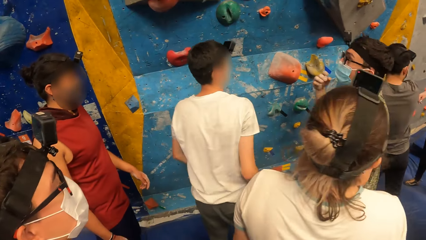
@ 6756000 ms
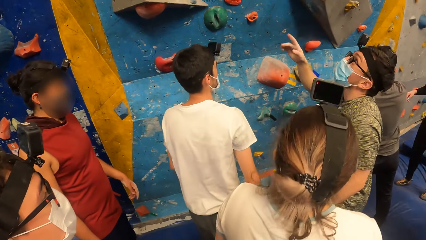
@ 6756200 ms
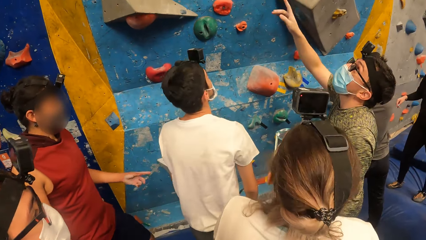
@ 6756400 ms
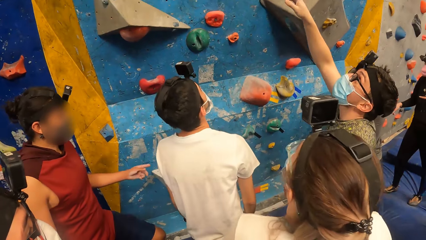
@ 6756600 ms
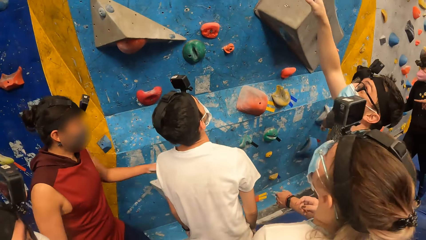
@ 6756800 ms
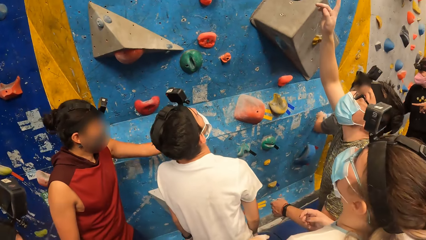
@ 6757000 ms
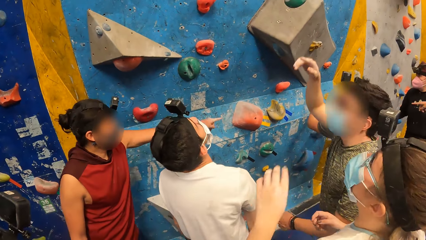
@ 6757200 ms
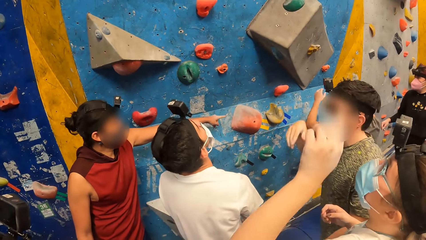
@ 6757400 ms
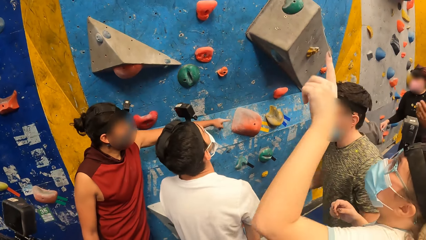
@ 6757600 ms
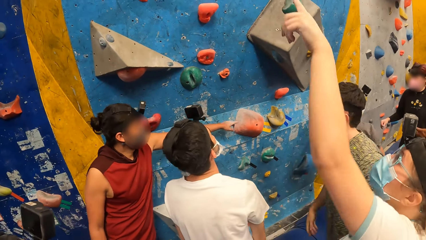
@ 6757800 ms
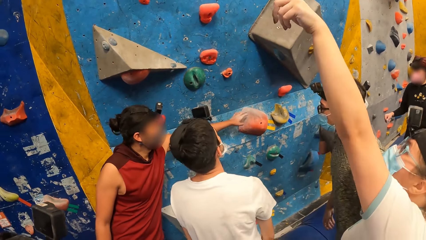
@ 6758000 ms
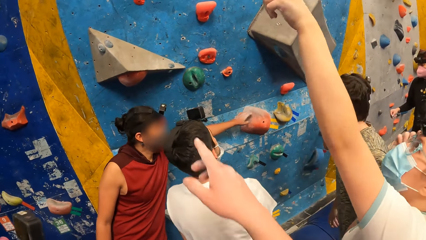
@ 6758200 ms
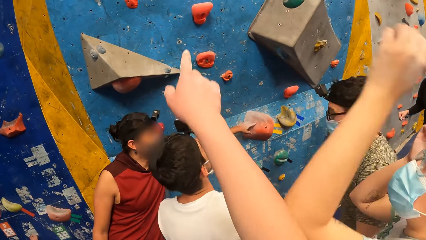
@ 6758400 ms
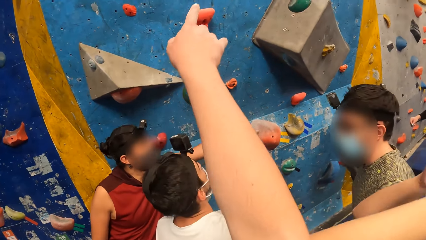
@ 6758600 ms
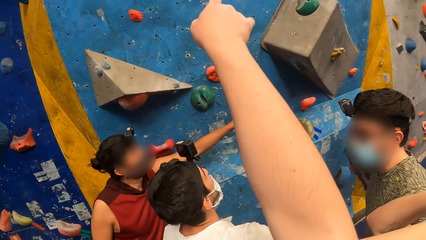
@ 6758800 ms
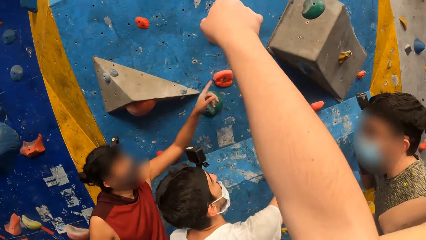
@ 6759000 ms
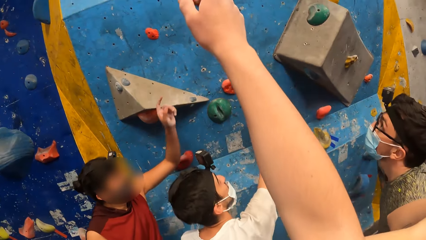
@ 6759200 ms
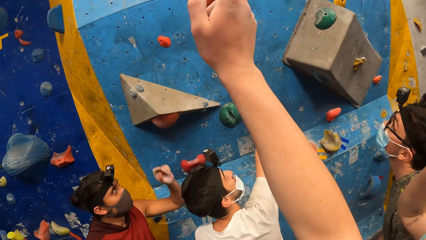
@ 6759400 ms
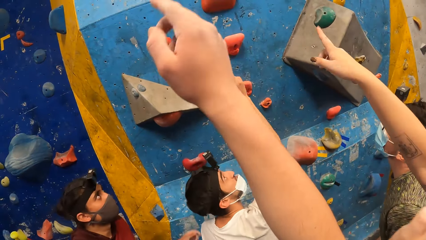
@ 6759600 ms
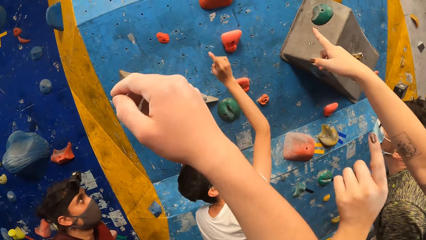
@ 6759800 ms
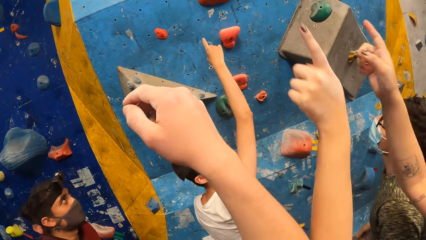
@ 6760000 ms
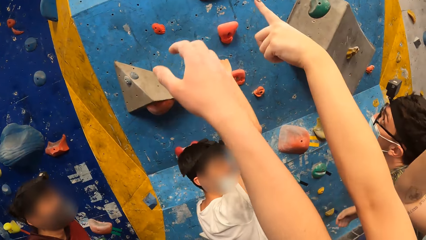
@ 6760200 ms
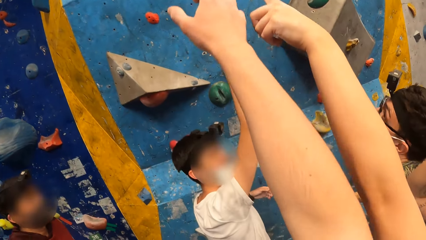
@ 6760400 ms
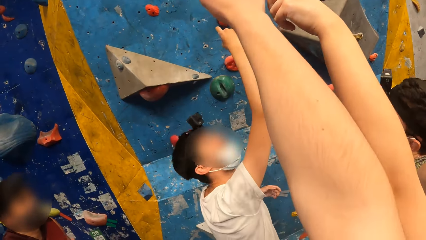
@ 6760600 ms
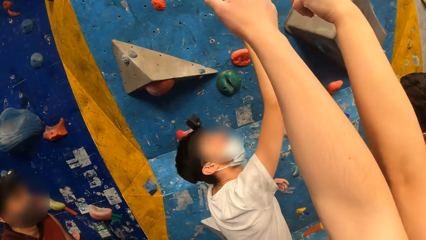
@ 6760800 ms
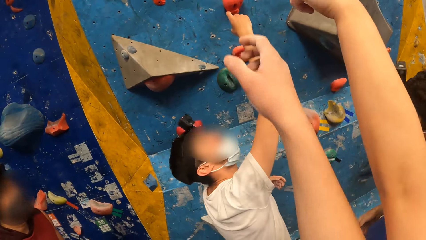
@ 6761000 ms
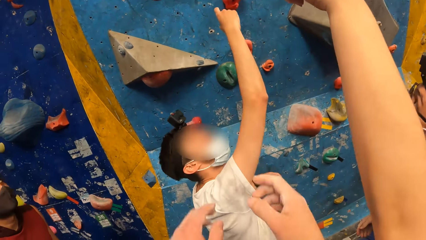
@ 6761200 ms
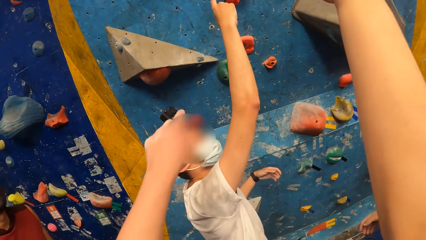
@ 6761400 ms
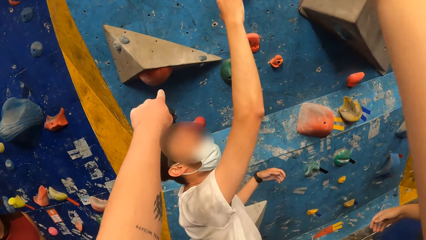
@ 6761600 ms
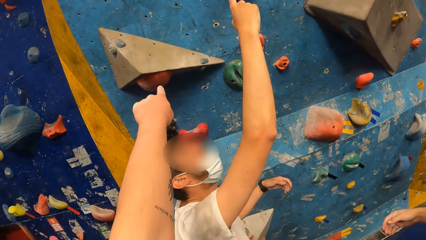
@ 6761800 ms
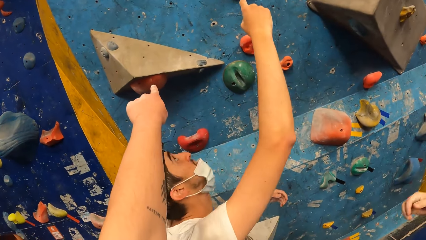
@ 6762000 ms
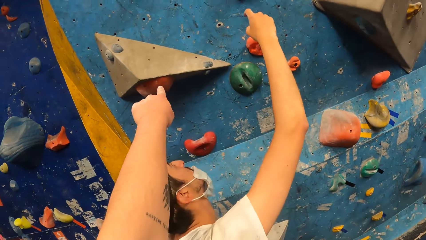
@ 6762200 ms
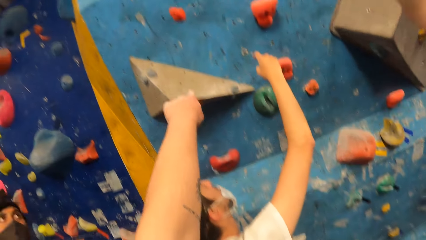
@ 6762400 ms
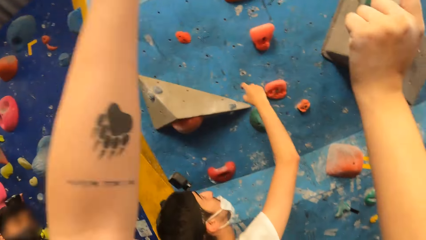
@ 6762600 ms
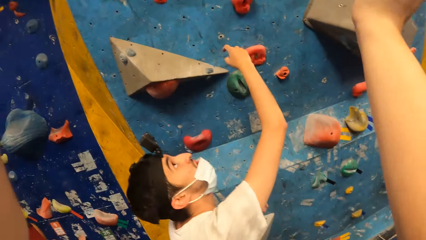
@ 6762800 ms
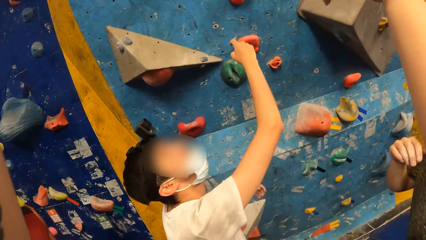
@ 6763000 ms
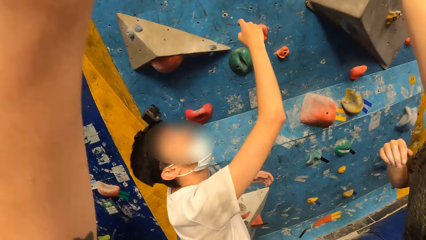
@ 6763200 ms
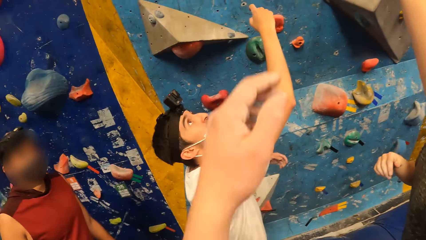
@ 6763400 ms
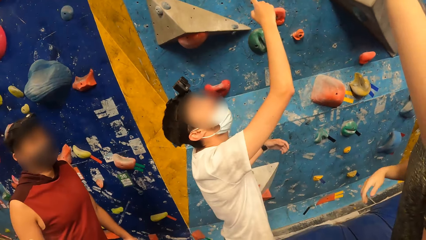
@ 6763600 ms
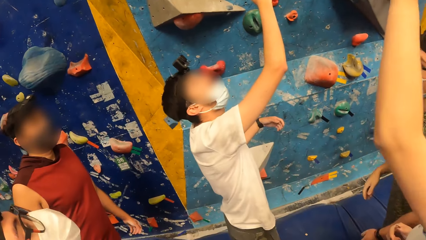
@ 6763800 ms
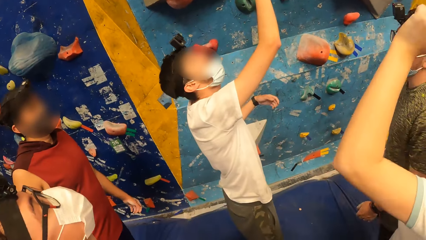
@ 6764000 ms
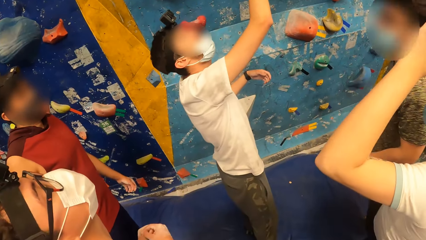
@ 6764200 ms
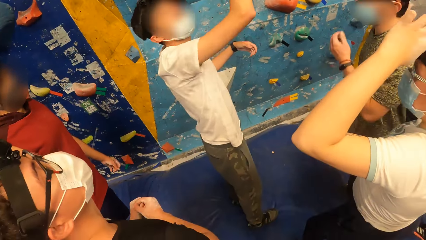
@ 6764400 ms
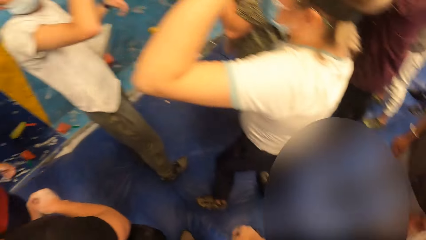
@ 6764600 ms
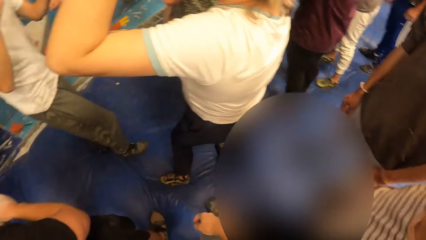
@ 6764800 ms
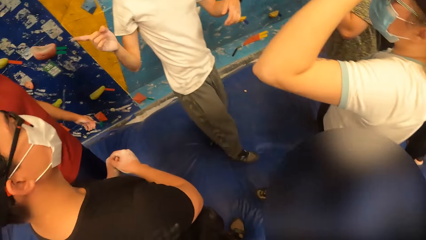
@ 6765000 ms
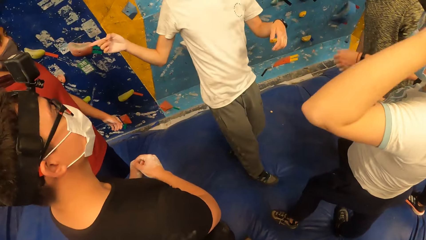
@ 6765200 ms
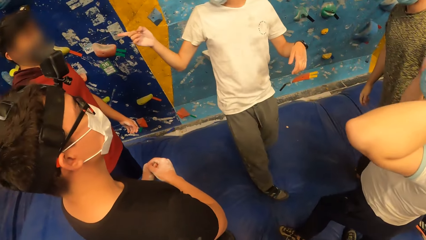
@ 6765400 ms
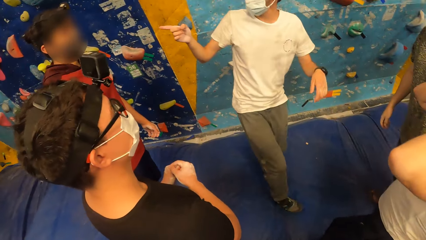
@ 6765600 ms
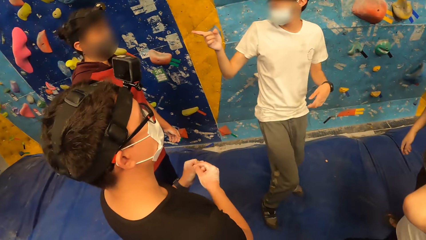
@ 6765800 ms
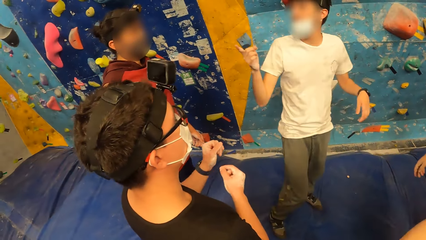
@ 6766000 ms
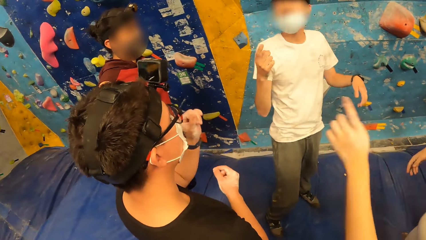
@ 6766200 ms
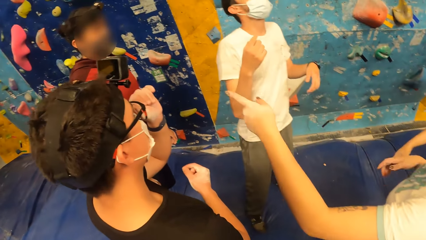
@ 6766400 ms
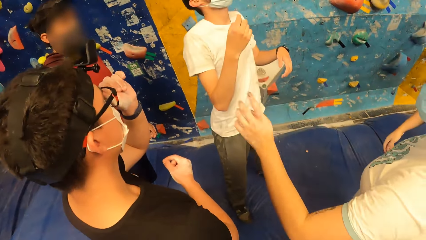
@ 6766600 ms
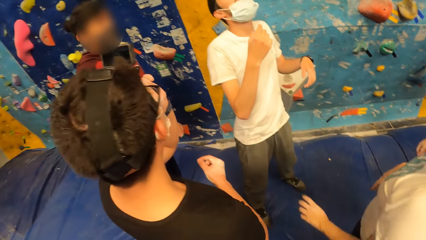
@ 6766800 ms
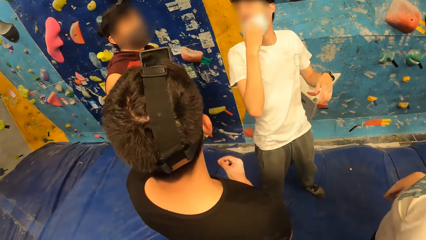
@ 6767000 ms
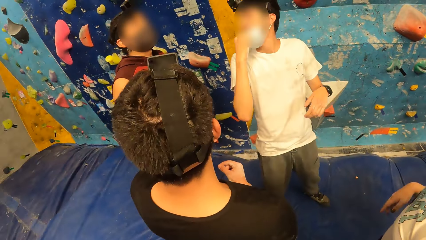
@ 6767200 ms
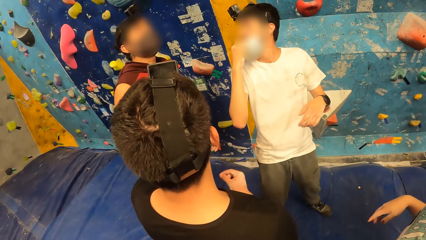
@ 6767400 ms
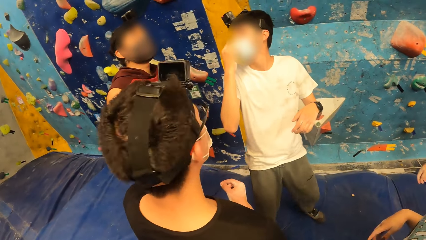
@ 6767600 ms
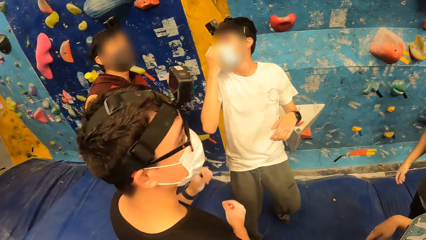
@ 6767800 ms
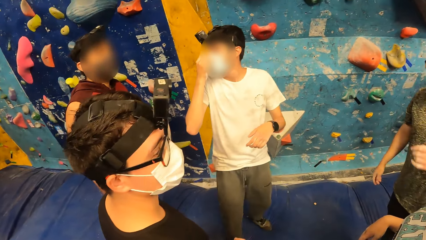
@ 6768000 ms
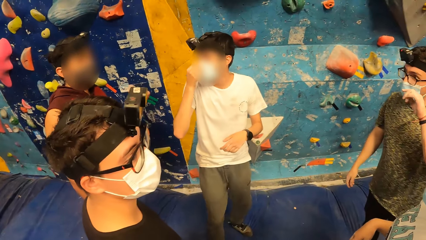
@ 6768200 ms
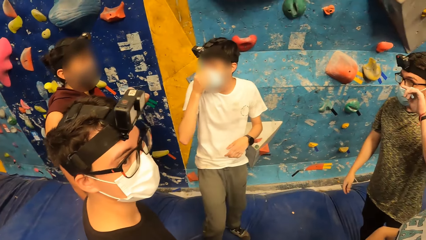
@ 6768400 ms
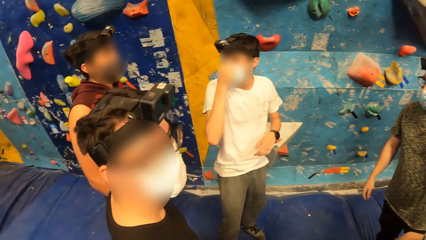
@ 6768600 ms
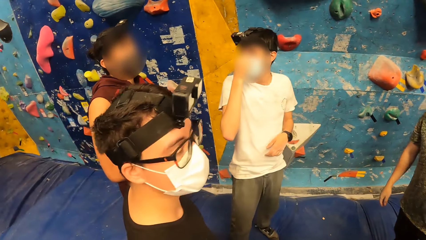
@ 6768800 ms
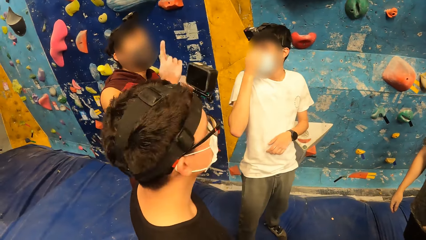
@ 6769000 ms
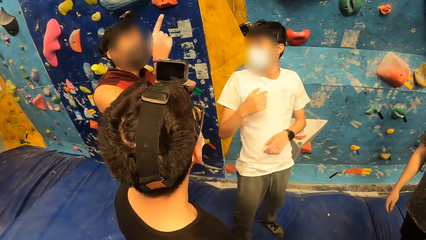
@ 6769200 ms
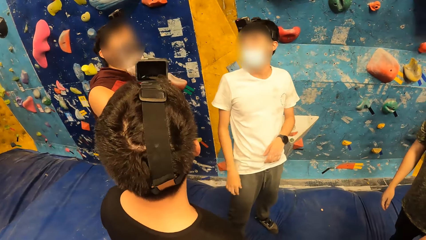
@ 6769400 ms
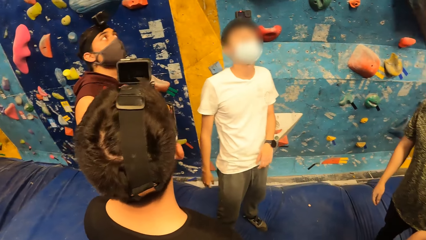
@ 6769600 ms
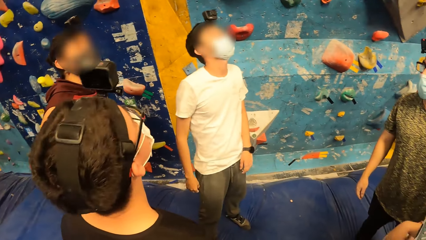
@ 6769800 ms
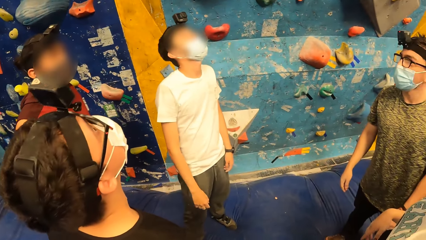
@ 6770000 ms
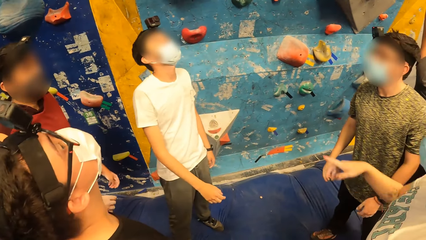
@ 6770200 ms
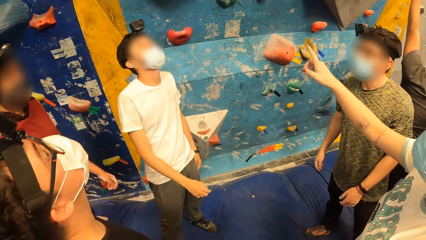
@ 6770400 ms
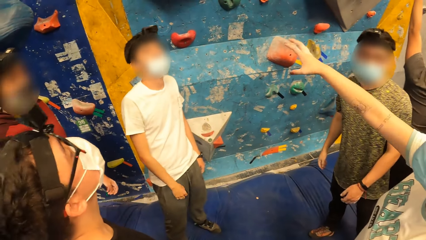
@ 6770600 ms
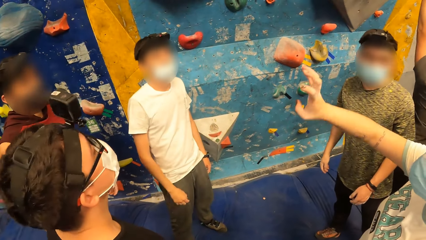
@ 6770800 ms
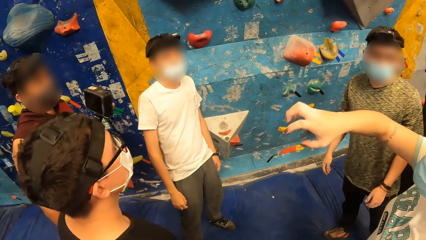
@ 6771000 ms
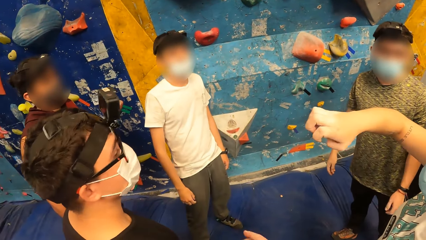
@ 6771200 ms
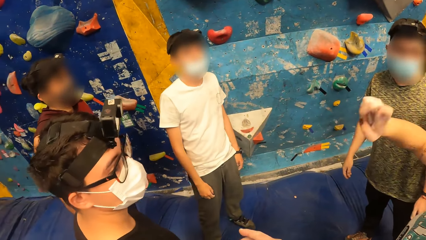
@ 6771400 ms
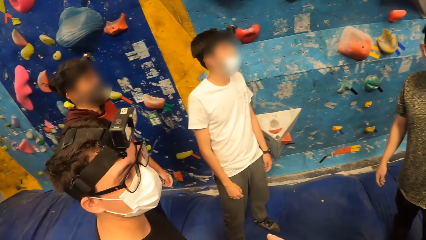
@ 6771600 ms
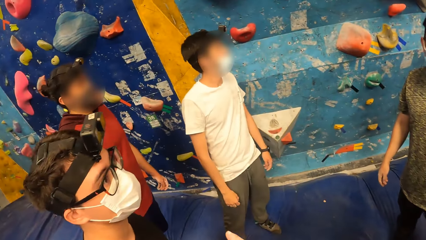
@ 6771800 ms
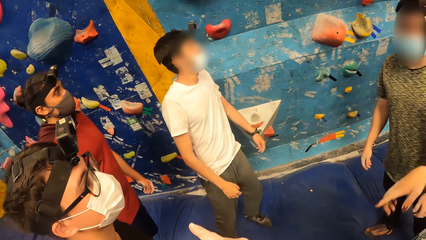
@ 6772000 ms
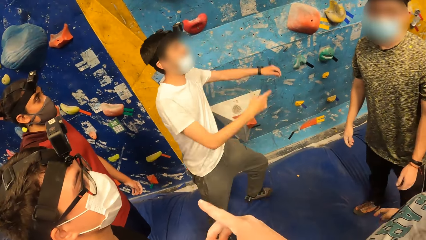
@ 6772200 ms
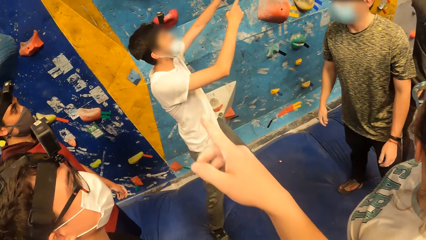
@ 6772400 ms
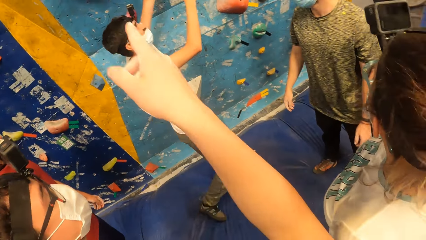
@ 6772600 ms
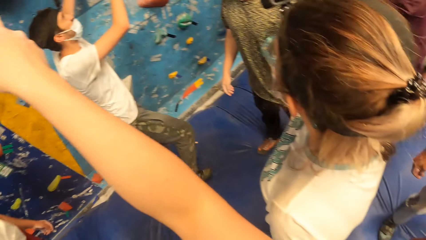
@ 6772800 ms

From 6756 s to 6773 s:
The camera wearer points with the finger. They look around. They look around repeatedly.
